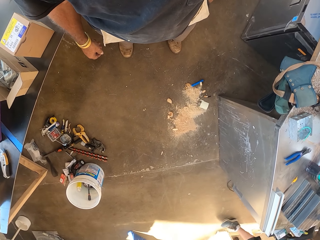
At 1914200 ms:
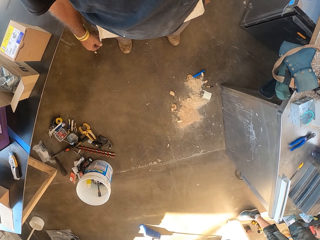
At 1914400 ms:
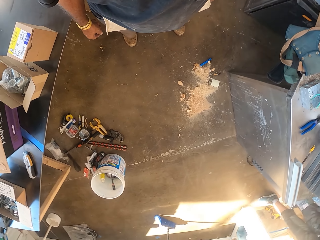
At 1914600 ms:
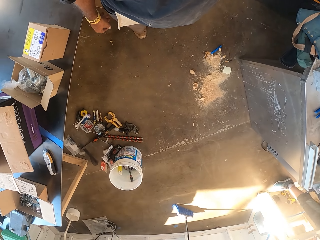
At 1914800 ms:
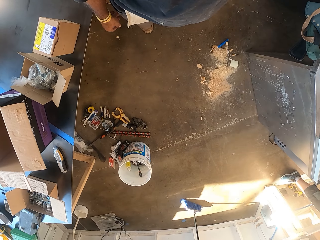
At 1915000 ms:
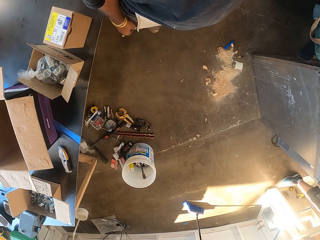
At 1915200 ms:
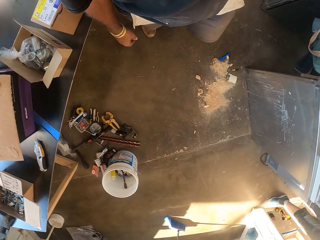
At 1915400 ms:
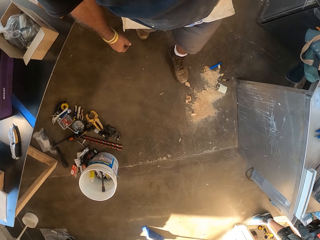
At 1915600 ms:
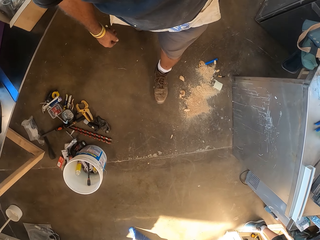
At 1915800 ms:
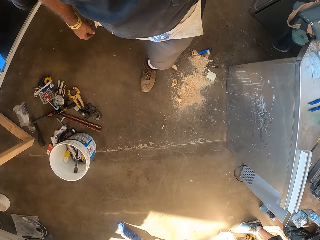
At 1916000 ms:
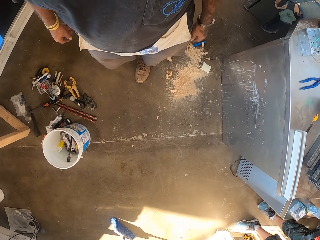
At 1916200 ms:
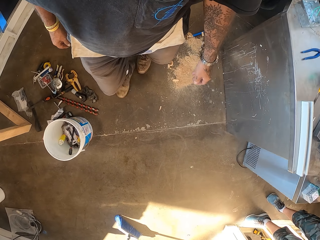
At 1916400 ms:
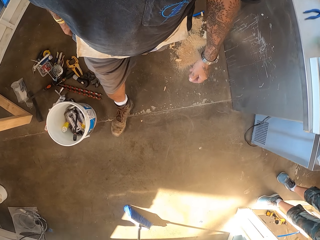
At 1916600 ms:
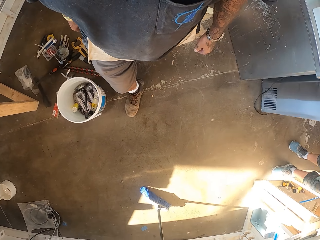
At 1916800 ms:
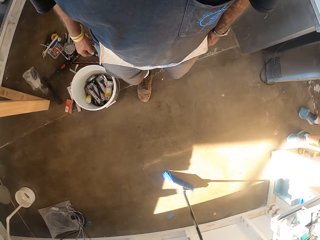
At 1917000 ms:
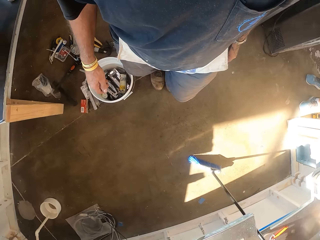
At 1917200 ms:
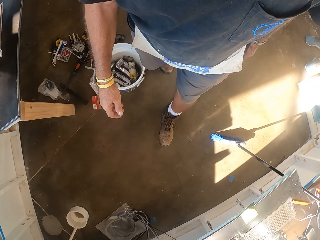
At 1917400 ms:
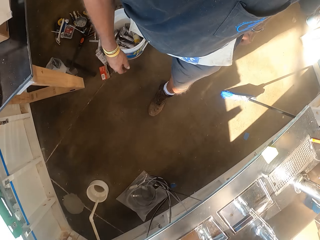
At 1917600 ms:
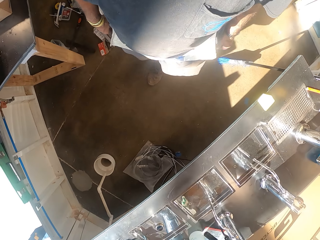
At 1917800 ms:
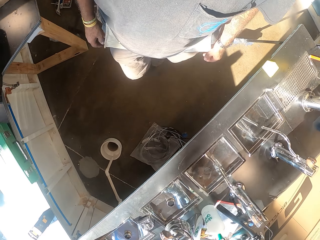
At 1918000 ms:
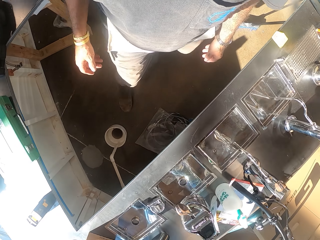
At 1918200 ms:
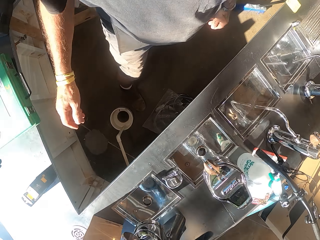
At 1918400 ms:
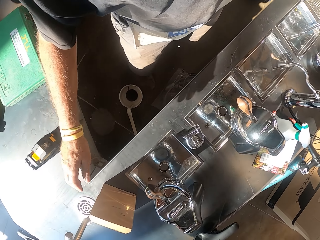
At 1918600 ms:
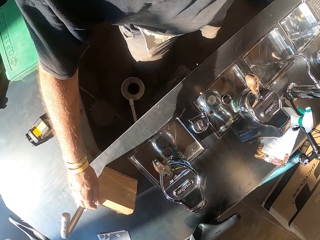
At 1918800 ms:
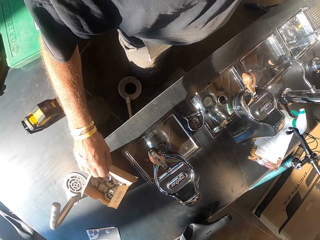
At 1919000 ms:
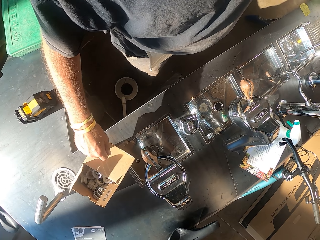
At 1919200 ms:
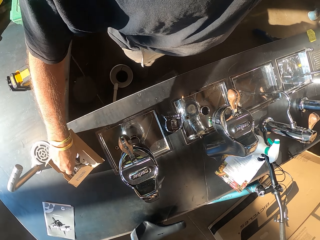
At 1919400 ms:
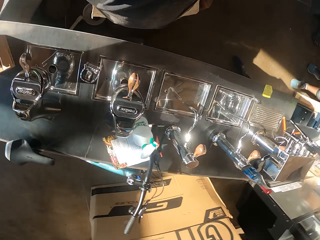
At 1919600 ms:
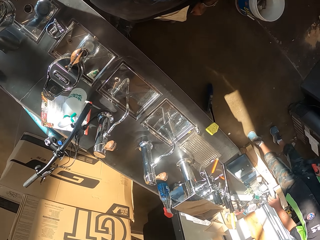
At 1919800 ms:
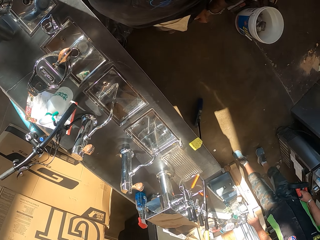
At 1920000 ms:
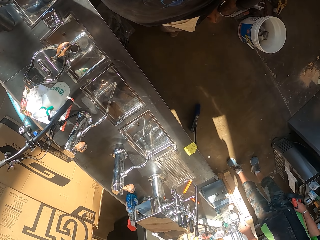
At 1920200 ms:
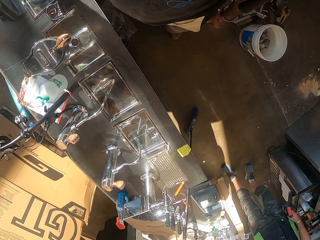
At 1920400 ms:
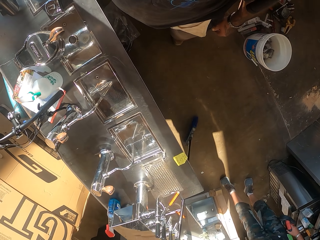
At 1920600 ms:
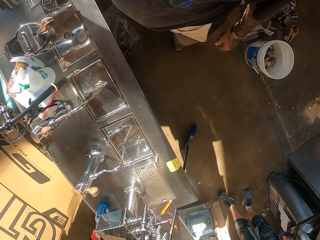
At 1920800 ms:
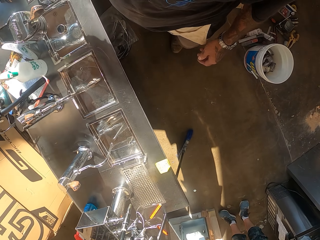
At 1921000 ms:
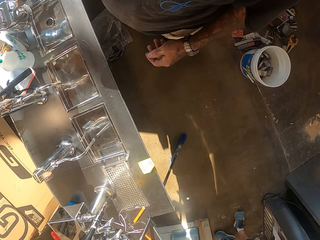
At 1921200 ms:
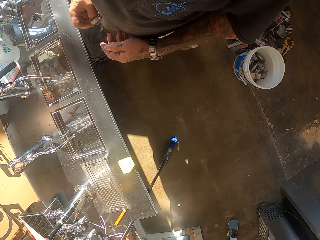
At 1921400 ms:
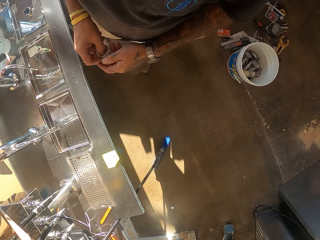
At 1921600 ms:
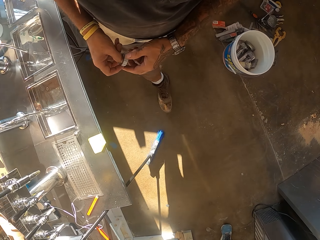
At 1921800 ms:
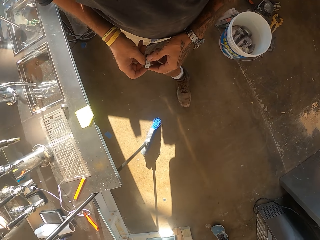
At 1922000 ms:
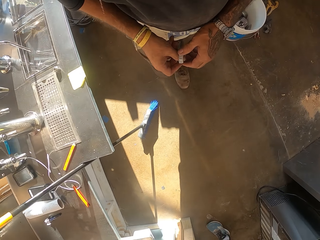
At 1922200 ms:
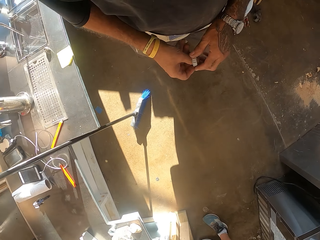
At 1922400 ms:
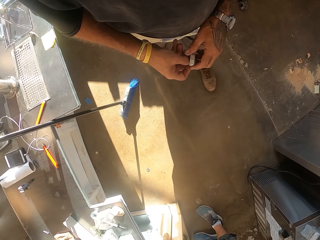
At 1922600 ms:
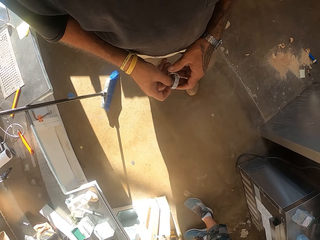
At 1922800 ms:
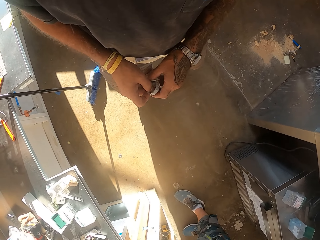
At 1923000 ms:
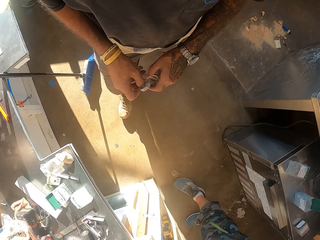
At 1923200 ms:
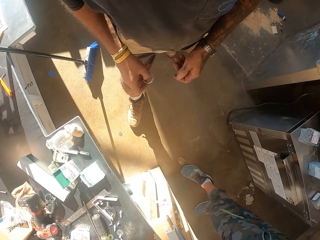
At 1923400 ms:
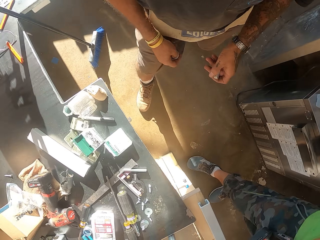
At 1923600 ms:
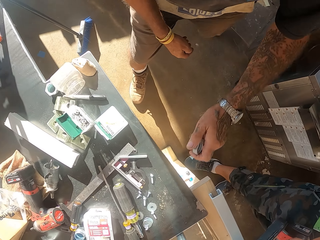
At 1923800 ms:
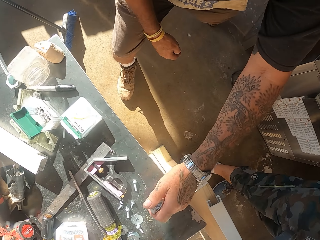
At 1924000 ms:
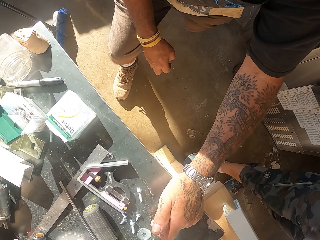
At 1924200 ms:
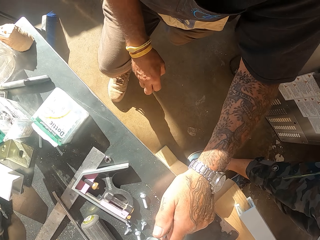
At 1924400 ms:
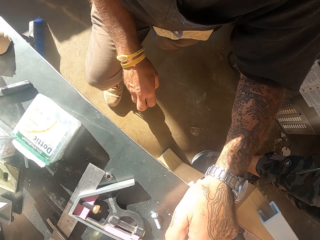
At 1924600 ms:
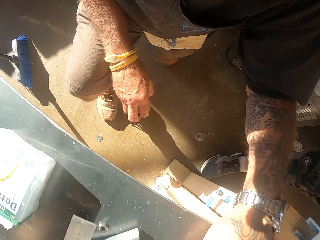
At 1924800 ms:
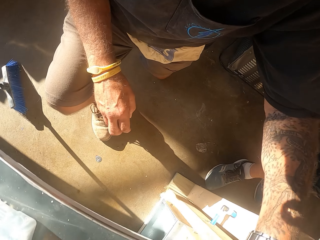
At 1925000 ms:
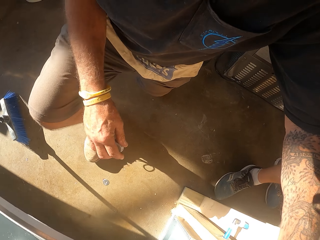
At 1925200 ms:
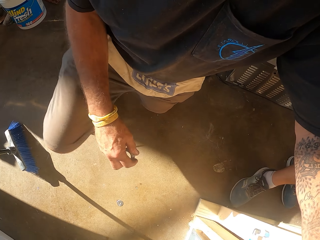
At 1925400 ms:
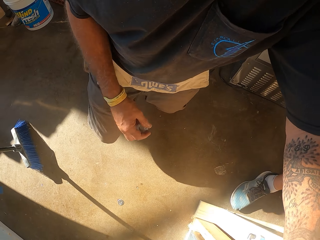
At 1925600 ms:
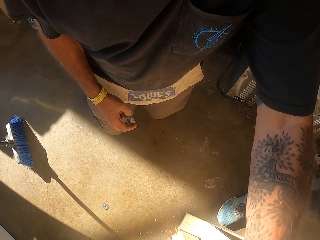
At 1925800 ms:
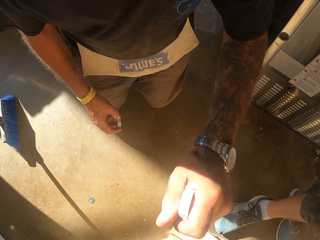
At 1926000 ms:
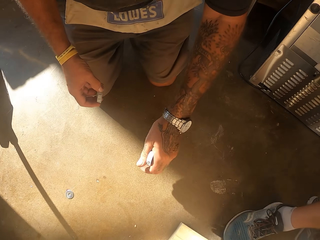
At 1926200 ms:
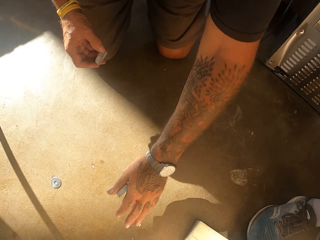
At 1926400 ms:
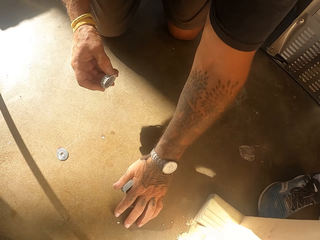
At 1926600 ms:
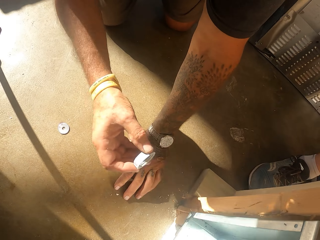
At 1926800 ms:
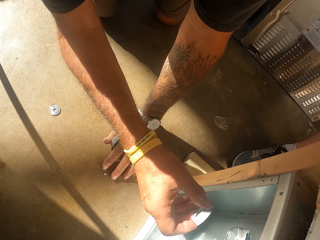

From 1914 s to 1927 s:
The camera wearer walks in the workshop. They take PP-R fittings from the carton. They walk in the workshop. They kneel down.

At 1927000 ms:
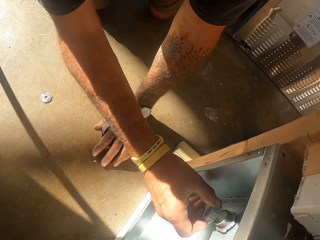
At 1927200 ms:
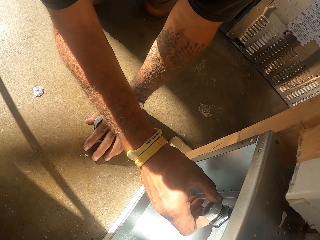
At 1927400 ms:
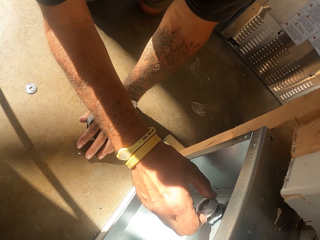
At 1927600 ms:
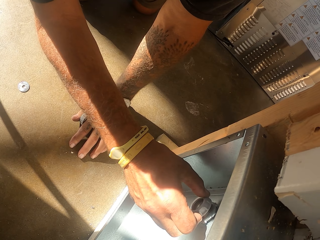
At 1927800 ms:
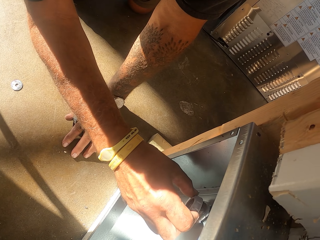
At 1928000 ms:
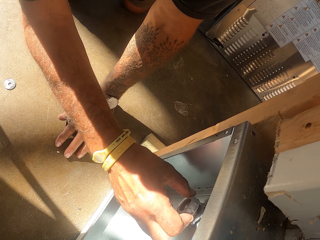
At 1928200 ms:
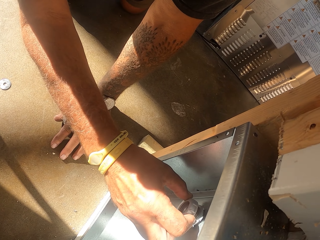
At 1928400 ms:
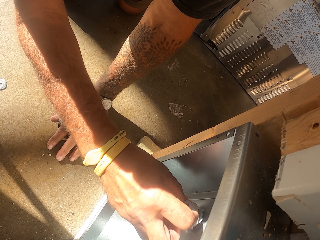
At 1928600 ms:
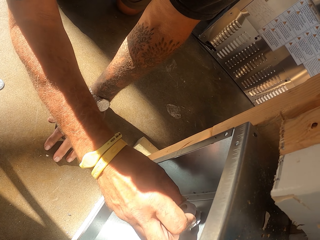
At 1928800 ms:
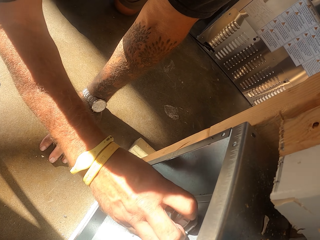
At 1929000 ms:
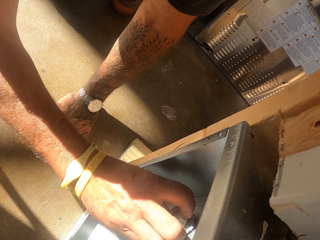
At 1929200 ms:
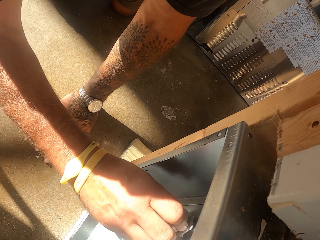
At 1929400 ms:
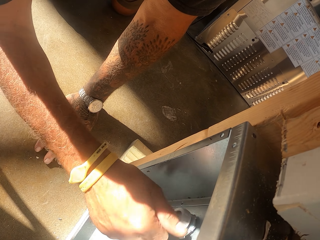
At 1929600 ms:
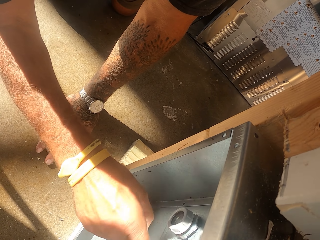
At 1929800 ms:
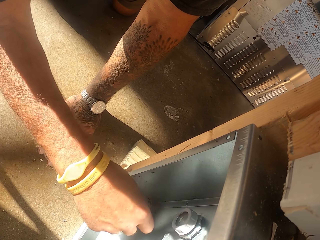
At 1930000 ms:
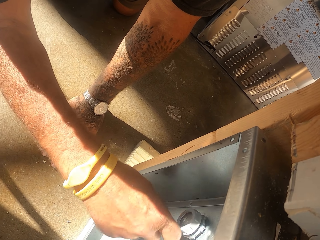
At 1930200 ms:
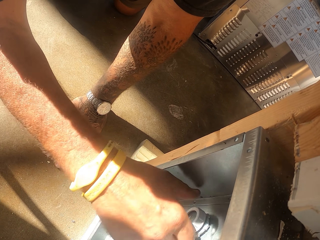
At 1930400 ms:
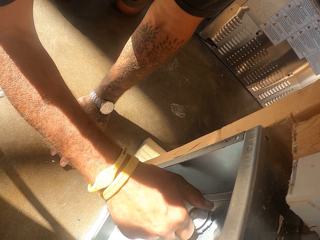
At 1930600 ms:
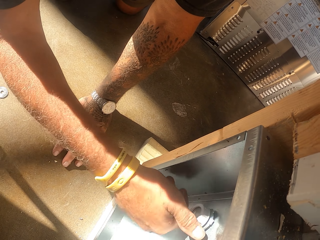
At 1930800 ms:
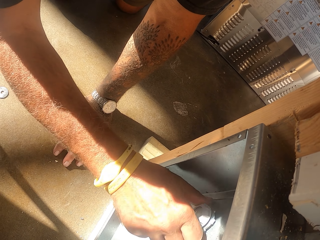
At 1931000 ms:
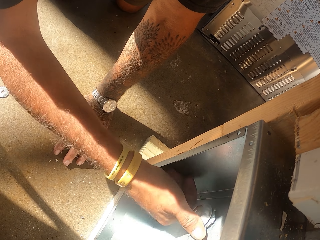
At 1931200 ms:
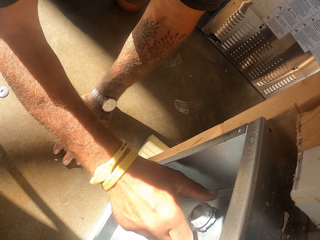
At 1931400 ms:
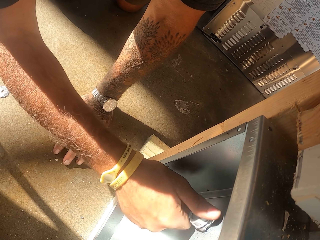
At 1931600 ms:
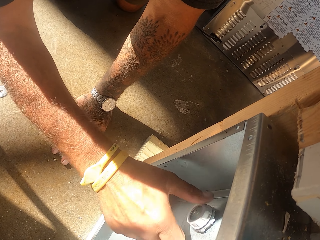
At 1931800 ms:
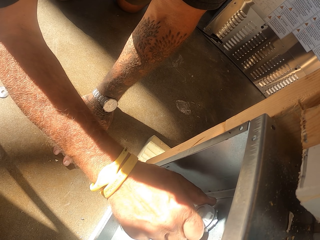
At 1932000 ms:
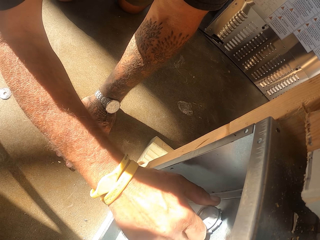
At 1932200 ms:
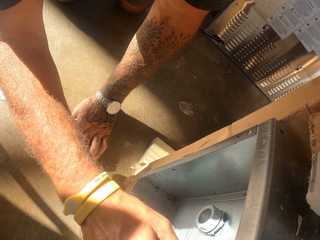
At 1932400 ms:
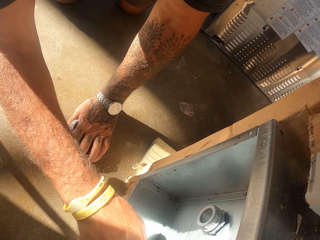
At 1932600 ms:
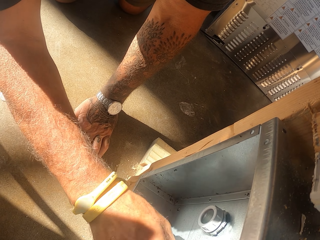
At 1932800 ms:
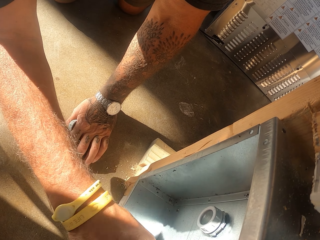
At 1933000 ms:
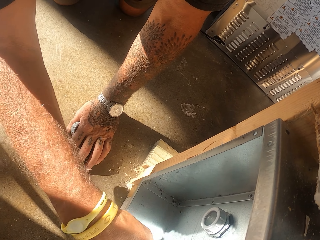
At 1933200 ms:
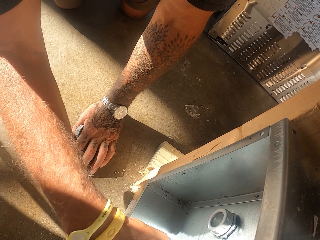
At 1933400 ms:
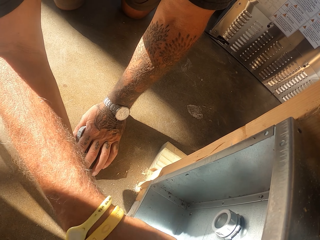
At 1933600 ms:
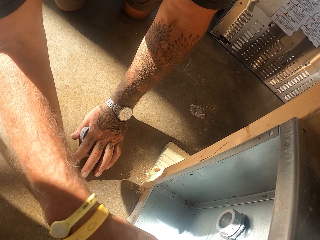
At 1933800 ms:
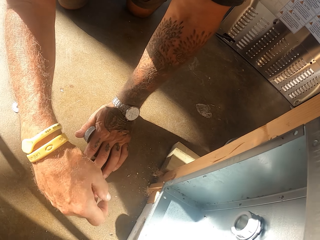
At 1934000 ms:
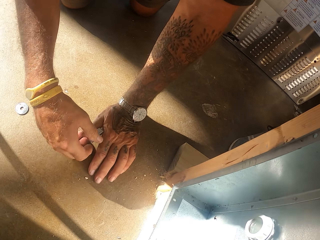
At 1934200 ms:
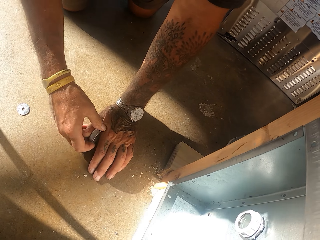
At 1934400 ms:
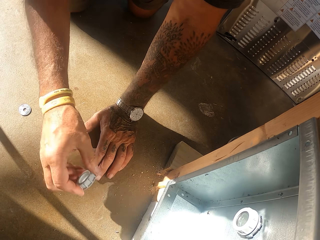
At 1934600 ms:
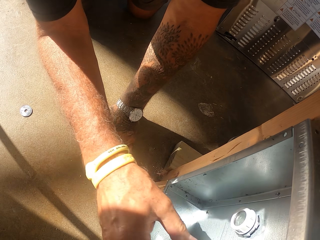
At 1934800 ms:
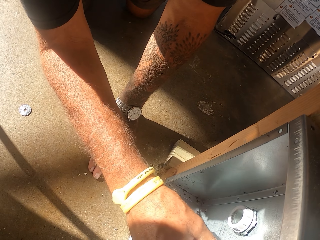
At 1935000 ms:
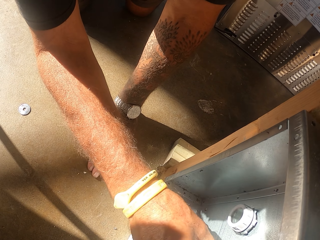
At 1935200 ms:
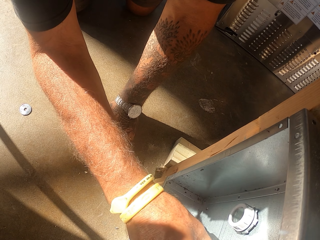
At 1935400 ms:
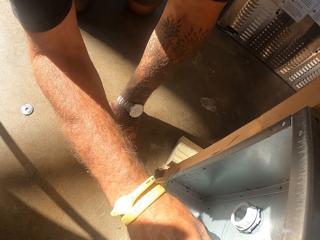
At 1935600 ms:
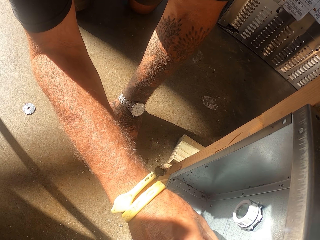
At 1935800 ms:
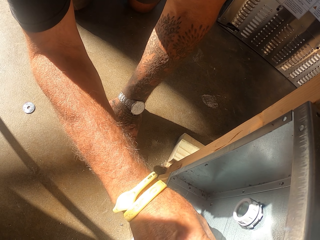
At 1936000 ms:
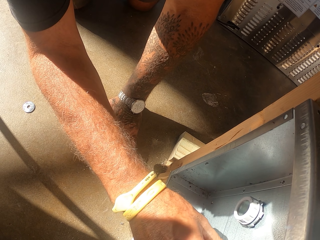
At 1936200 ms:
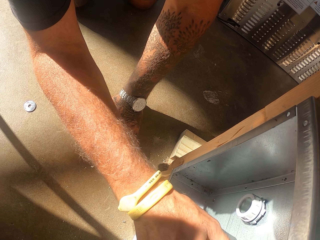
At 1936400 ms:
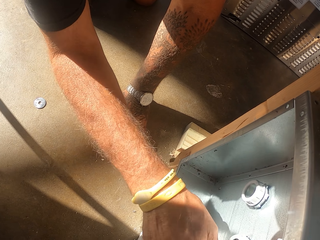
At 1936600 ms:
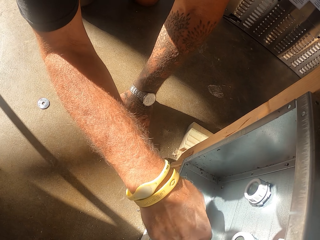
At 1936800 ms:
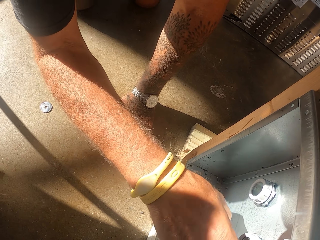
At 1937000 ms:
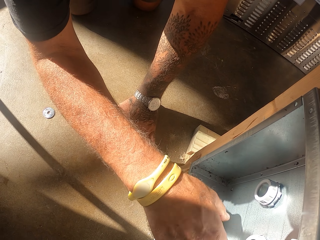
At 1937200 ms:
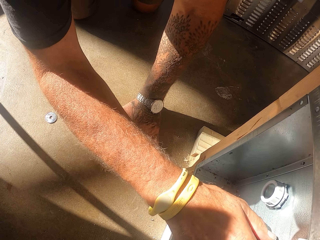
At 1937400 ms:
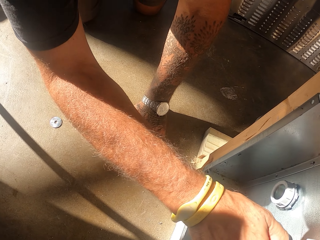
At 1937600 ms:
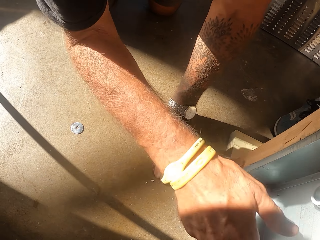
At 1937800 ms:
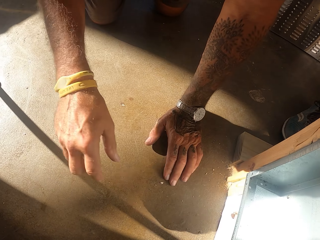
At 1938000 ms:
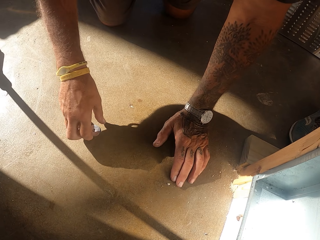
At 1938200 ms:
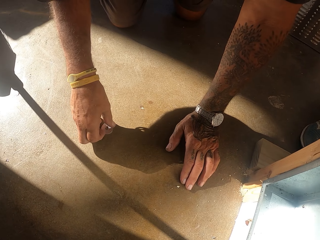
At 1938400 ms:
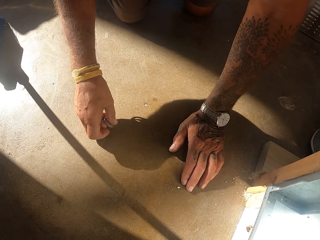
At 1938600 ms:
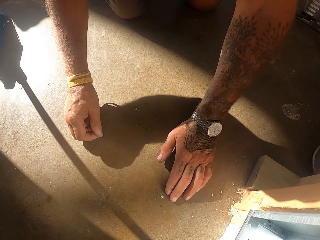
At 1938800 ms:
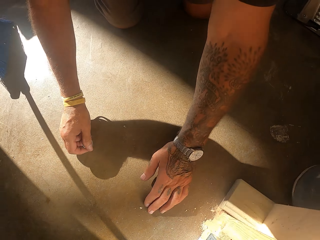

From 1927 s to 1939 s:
The camera wearer fixes PP-R fittings under the counter.
